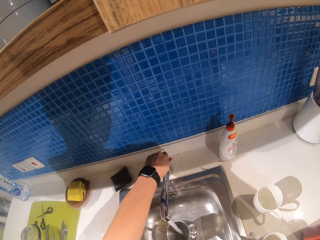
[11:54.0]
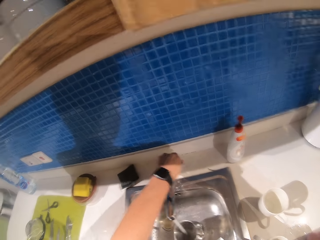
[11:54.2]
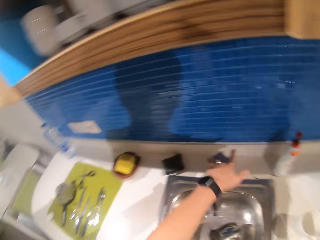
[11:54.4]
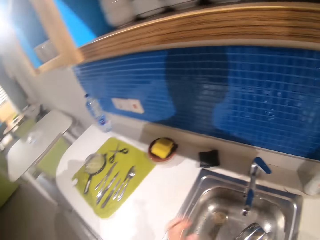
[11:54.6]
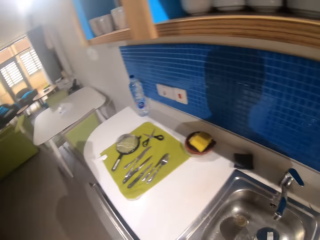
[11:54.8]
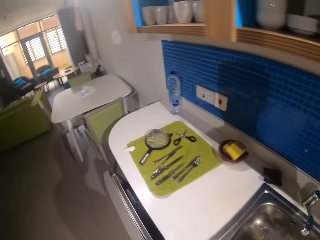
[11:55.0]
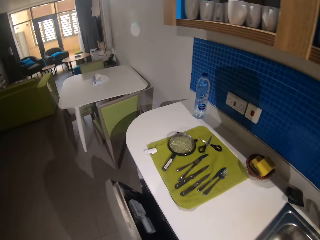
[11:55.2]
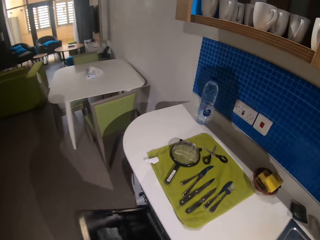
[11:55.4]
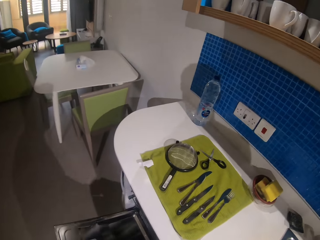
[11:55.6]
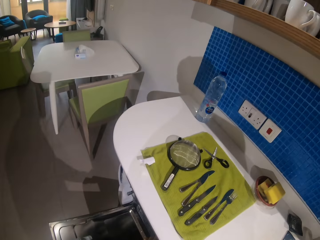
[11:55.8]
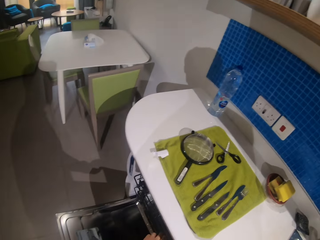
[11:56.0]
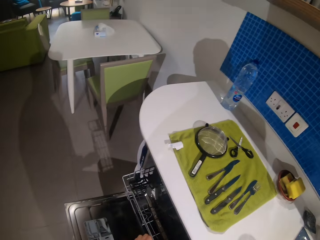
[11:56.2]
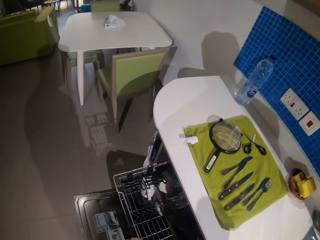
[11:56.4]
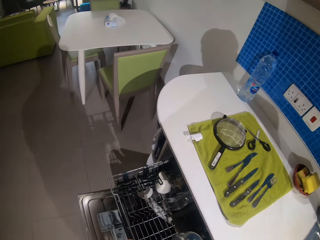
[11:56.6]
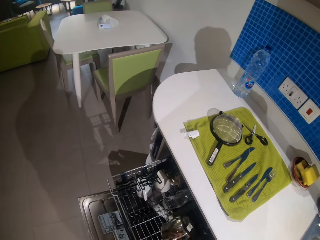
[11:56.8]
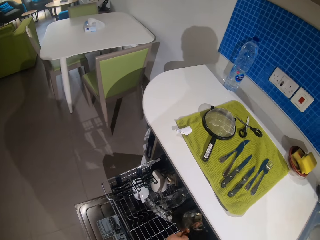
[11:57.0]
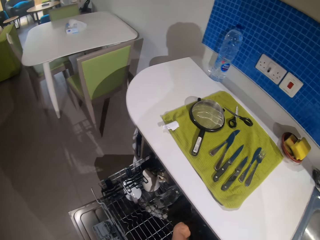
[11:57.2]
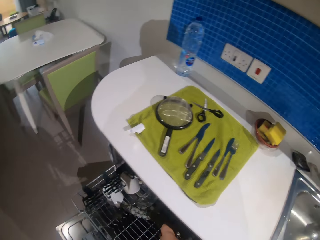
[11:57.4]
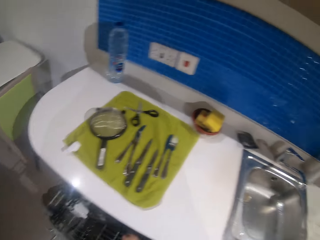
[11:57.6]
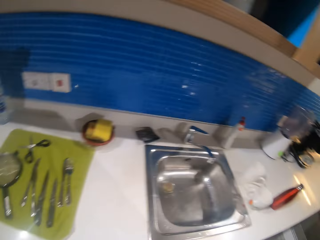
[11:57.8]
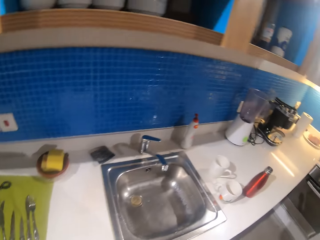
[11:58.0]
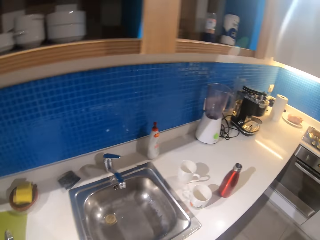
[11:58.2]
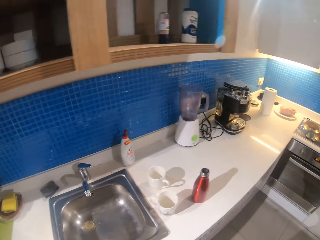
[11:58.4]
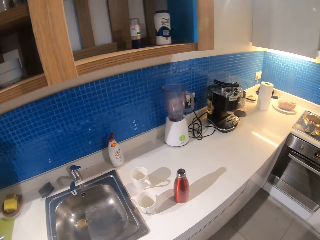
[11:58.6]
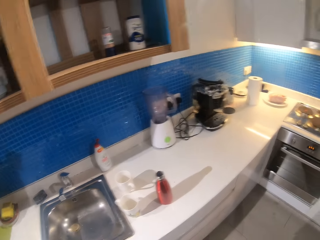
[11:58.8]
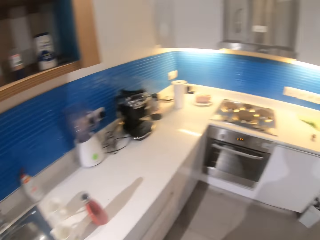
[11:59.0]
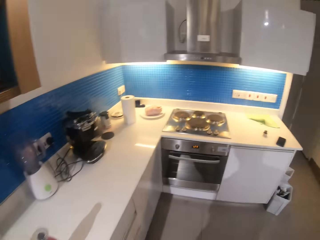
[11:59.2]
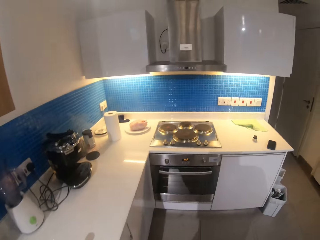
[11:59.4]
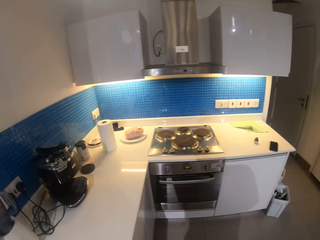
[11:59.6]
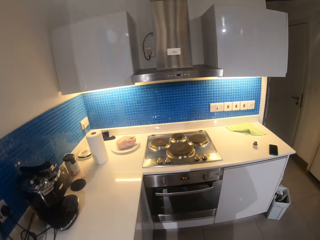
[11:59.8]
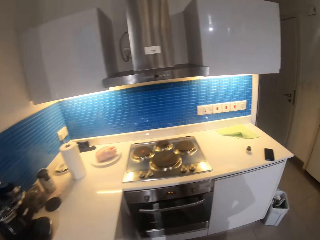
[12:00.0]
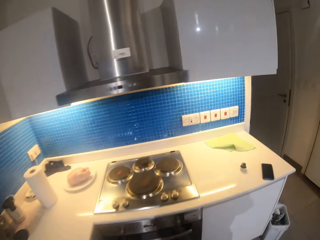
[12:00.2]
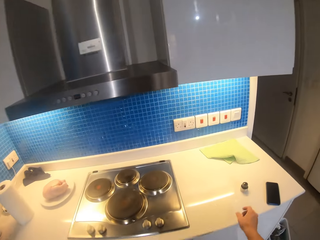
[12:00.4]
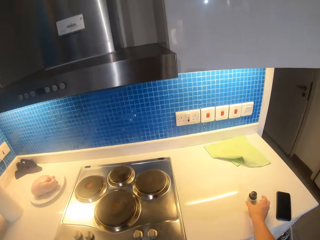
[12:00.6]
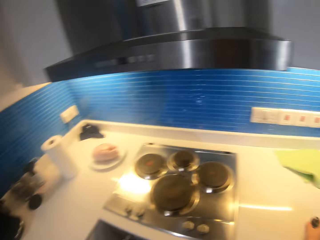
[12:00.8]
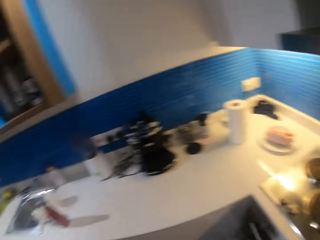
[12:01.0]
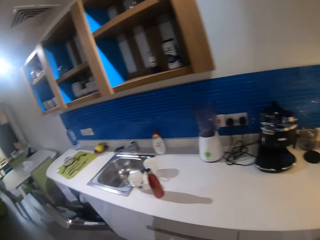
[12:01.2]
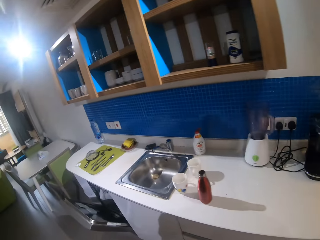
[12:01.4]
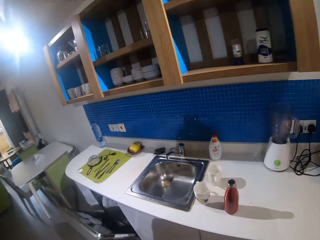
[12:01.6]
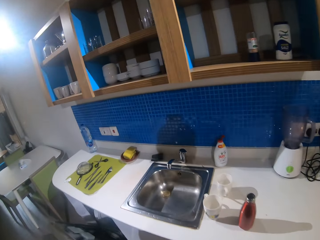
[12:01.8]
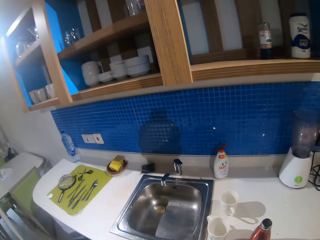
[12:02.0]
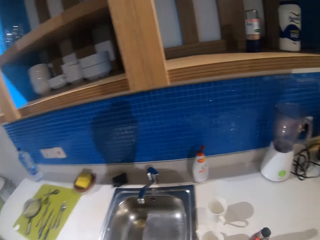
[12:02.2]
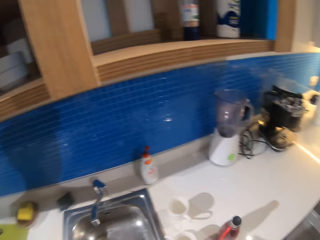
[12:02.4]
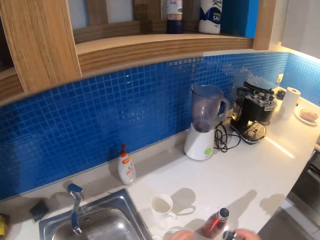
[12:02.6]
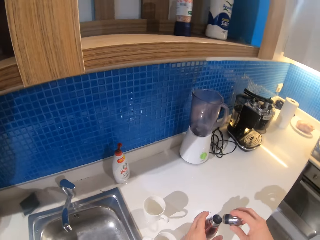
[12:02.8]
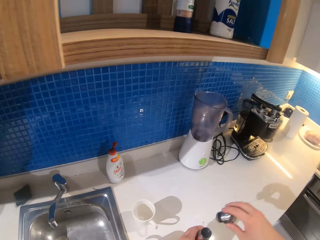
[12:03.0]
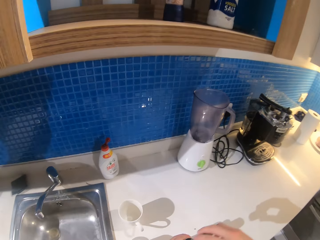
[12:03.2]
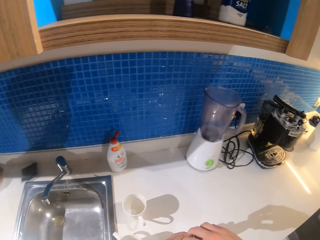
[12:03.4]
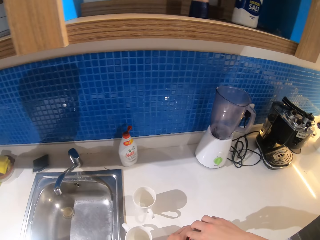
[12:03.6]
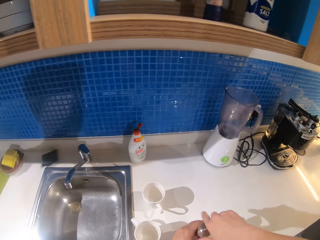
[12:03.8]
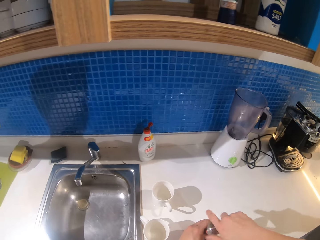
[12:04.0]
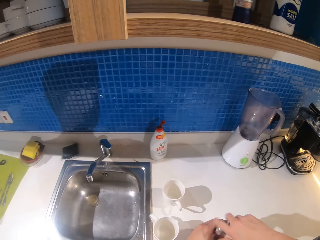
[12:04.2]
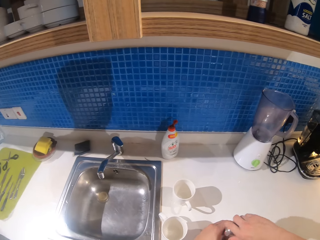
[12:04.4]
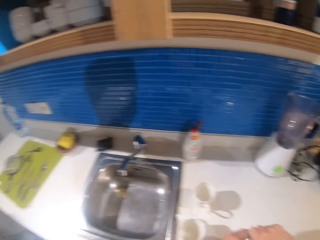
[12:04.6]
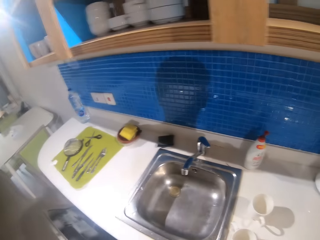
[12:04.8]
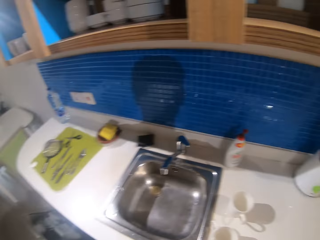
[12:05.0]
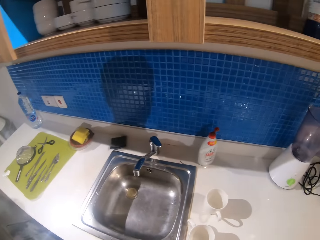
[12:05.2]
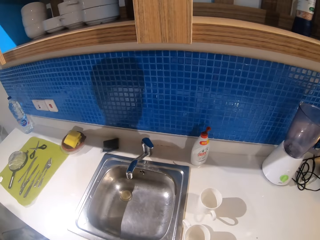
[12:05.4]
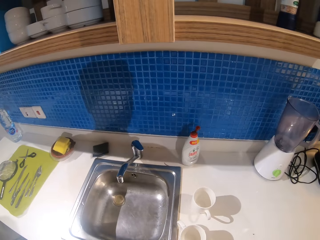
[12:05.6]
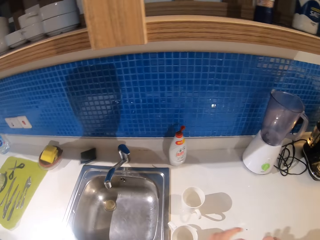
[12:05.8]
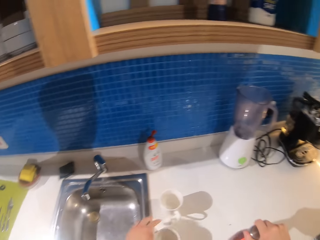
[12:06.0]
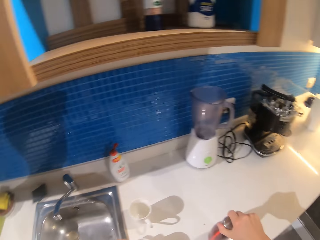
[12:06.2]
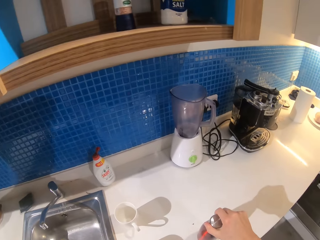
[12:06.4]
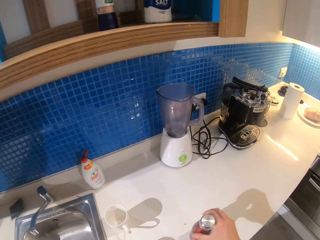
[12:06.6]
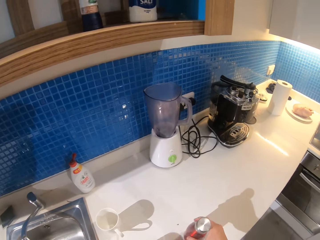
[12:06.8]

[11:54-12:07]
The camera wearer pours water into the mug. They shake the mug under the tap. They turn off the tap. They open the dish washer. They pull a rack from the dish washer. They open the drawer and put the sauce pan in the drawer. They put the mug in the dish washer rack. They turn around the sink. They move around the kitchen. They pick up the bottle top on the counter top. They move around the kitchen. They hold the bottle on the counter top. They cover the bottle.

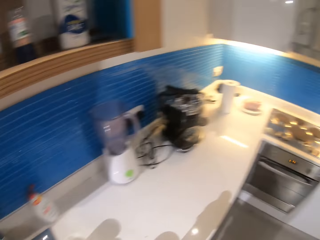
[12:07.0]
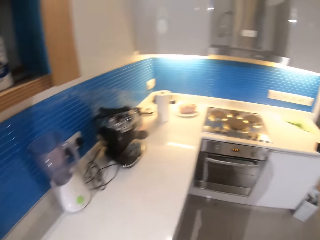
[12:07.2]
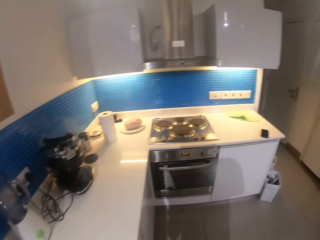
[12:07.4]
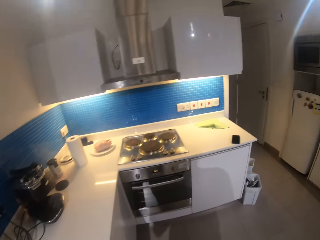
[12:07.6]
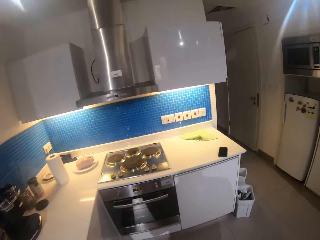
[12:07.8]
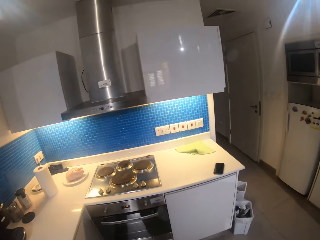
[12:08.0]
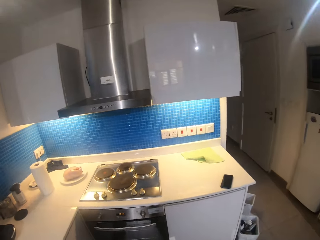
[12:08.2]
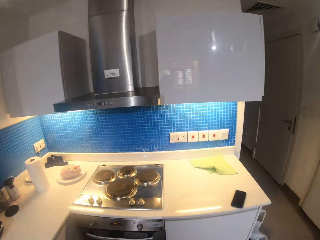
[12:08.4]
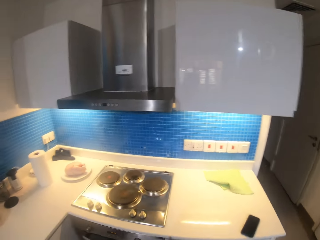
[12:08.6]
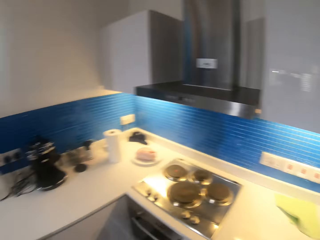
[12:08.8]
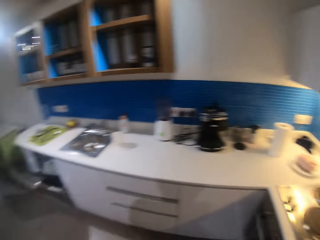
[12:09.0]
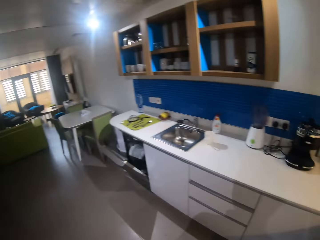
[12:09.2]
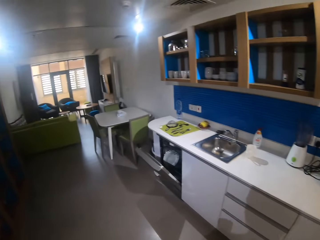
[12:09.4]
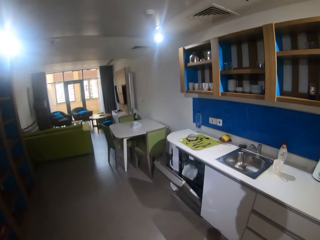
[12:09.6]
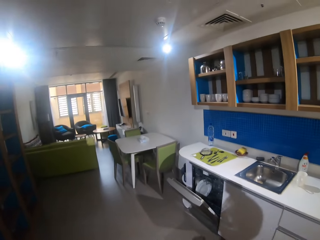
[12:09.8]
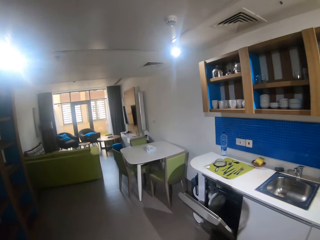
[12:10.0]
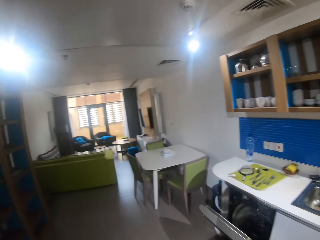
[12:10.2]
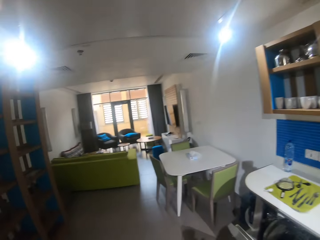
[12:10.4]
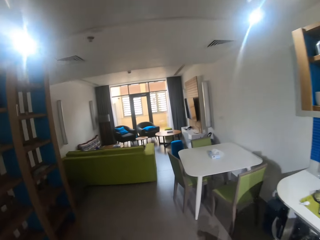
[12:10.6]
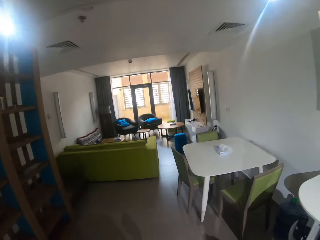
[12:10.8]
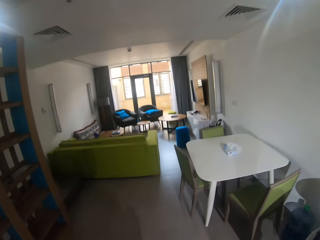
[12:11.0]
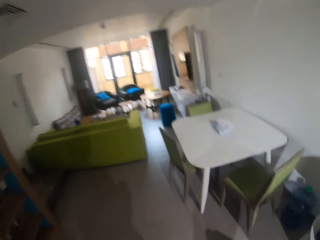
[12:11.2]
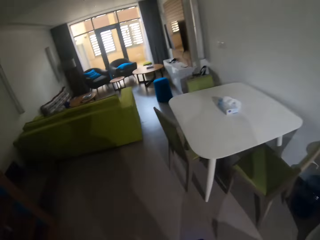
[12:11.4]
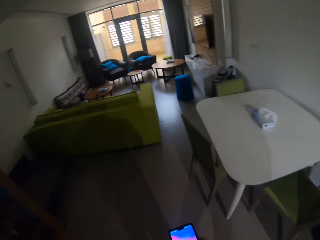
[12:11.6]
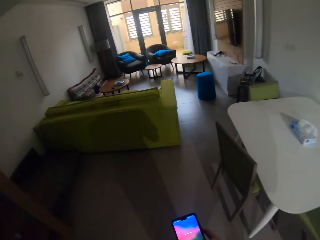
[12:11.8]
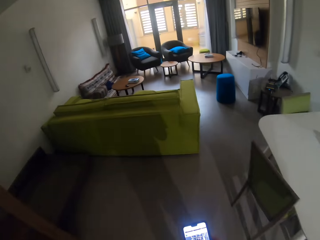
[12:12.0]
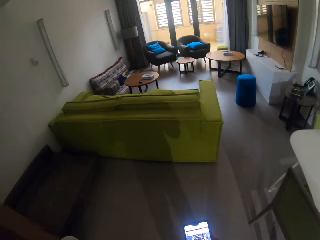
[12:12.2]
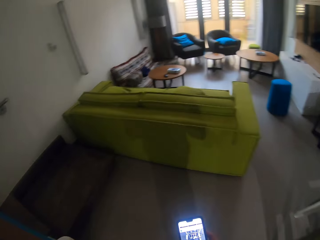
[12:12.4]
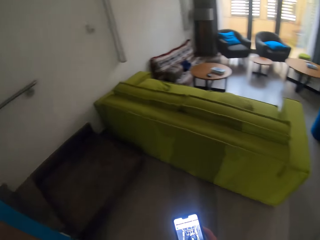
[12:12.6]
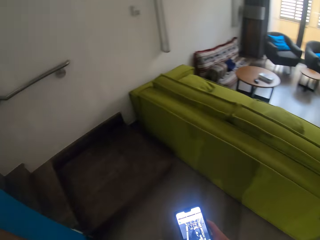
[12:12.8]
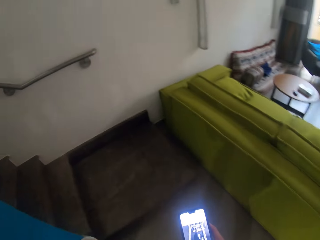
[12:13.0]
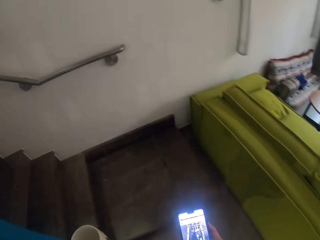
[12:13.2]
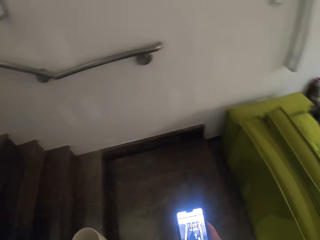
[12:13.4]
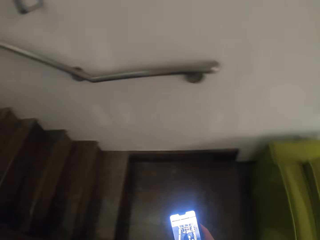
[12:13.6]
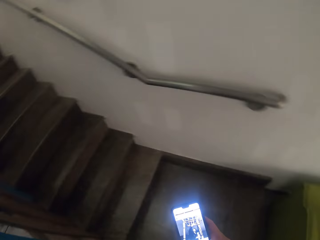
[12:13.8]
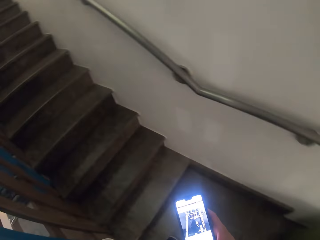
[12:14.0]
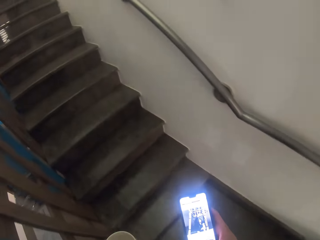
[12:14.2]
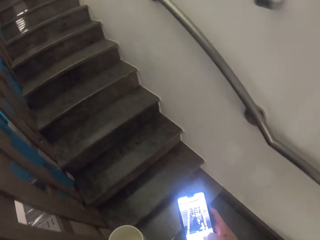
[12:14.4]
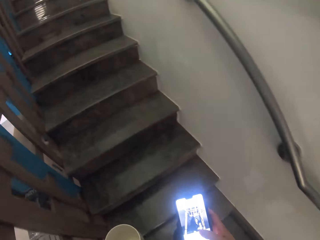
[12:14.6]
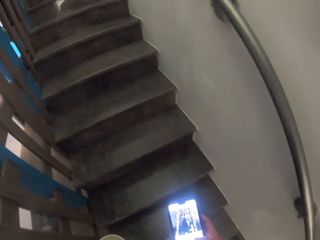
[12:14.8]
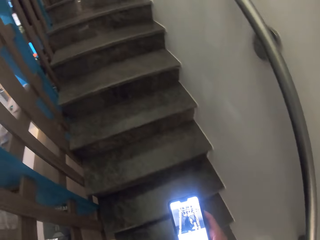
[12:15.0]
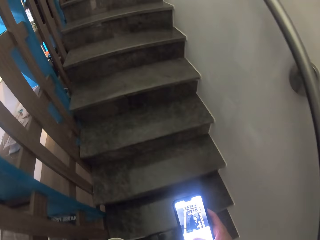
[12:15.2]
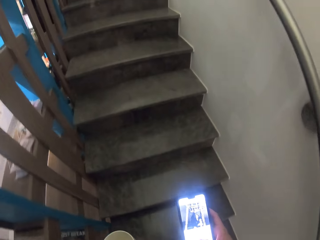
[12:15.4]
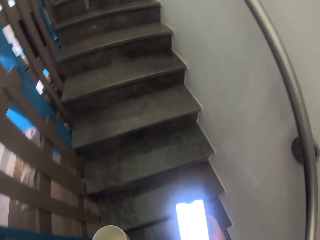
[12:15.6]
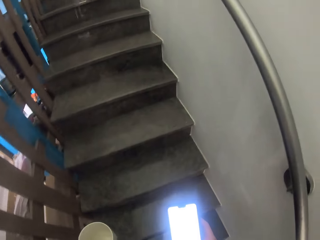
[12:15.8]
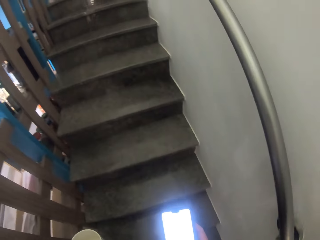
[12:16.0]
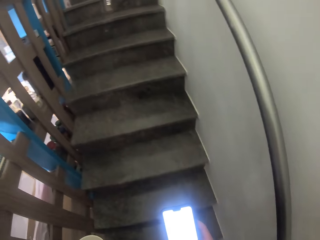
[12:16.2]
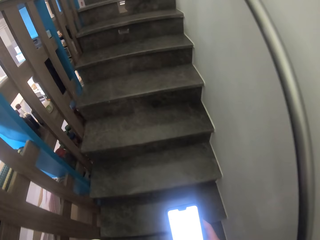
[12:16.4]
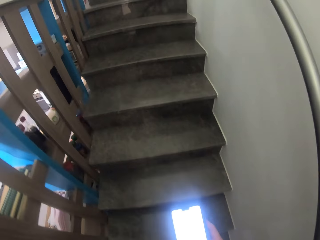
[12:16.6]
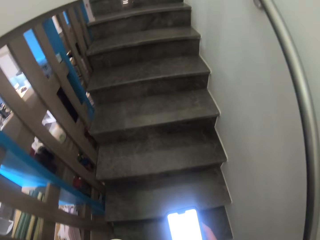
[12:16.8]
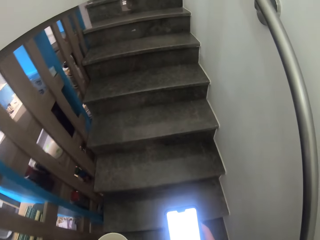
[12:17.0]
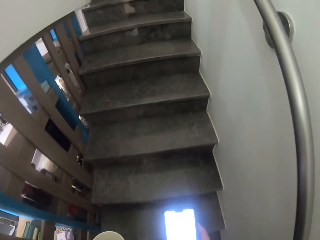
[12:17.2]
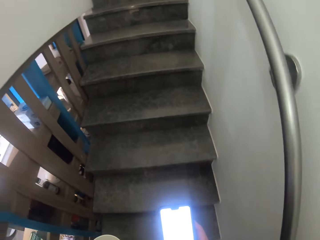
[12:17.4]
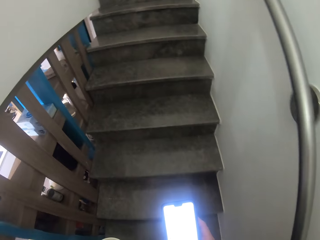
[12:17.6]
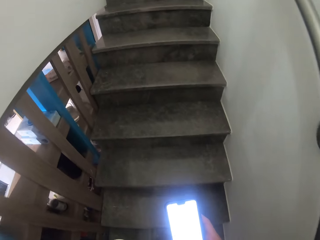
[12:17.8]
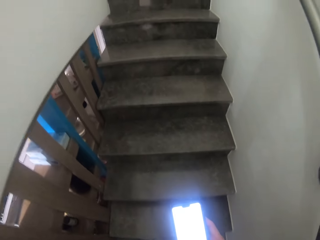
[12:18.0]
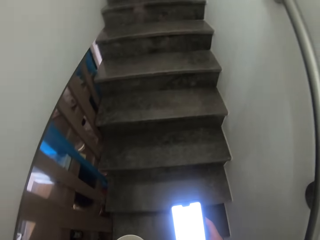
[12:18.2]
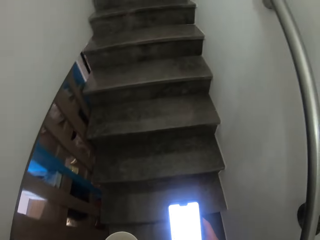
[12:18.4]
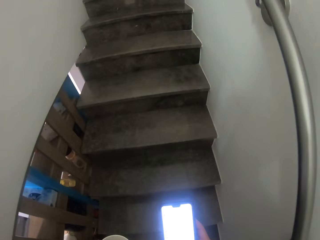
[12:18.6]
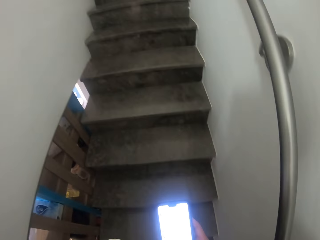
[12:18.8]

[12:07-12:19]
The camera wearer walks to the stove. They carry the bottle and a mug around the kitchen. They pick up the mobile phone from the counter top. They walk to the living room. They scroll the mobile phone in hand. They walk around the house. They climb the staircase.
